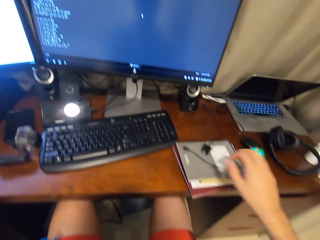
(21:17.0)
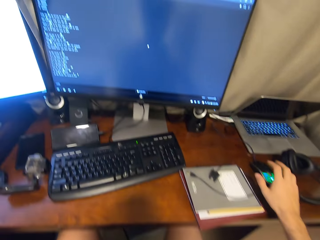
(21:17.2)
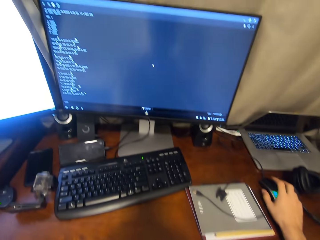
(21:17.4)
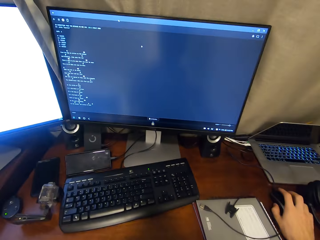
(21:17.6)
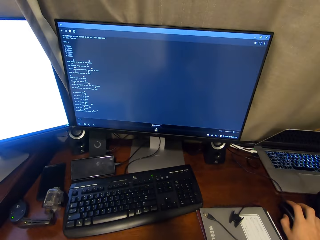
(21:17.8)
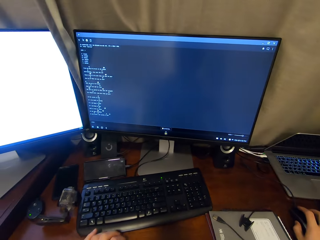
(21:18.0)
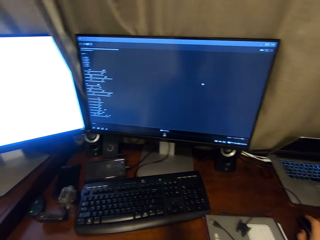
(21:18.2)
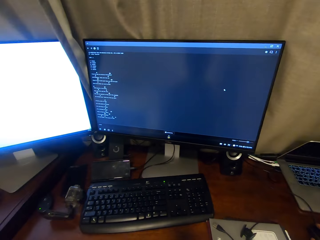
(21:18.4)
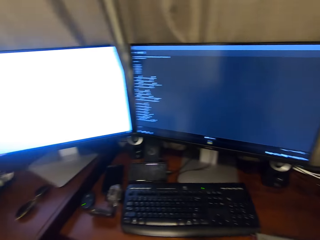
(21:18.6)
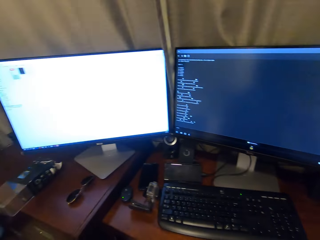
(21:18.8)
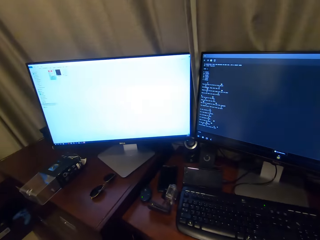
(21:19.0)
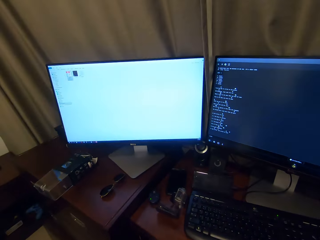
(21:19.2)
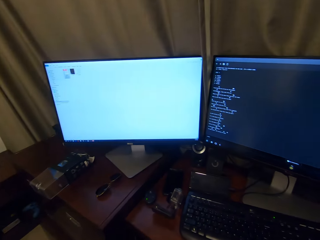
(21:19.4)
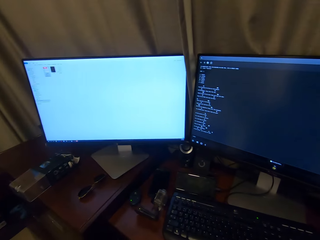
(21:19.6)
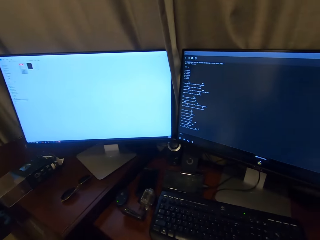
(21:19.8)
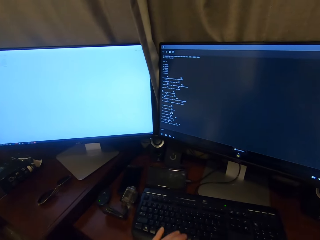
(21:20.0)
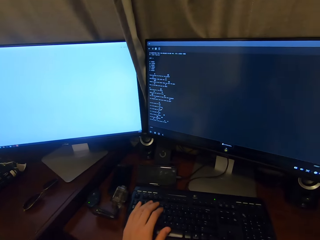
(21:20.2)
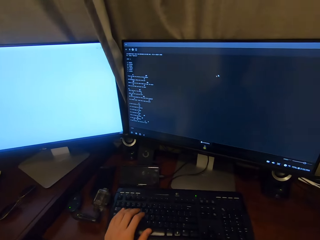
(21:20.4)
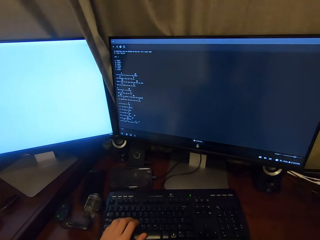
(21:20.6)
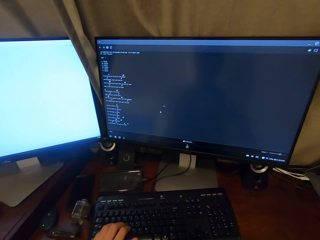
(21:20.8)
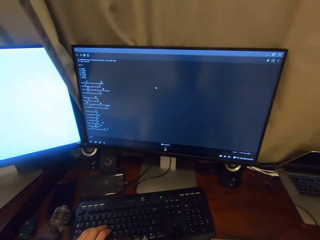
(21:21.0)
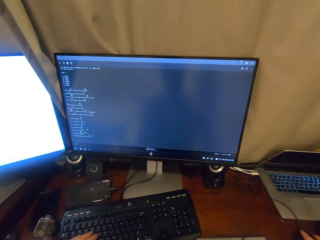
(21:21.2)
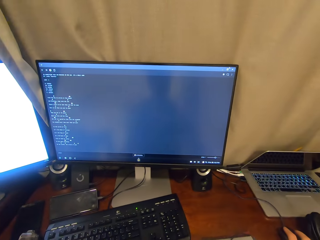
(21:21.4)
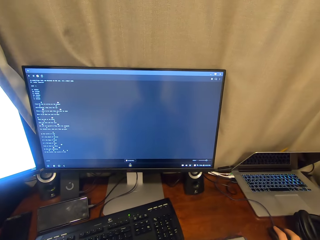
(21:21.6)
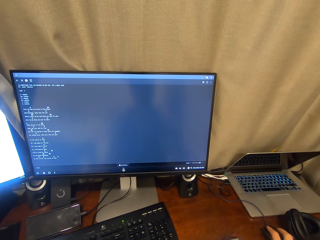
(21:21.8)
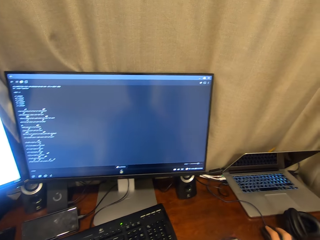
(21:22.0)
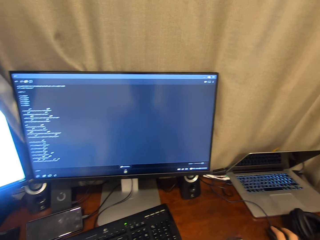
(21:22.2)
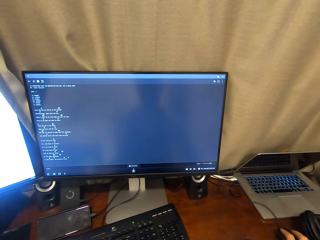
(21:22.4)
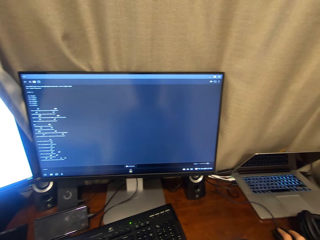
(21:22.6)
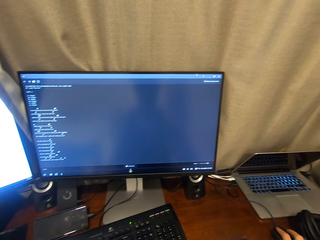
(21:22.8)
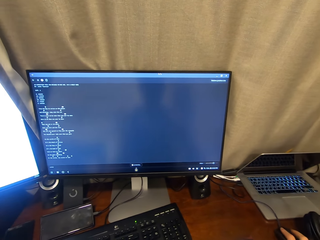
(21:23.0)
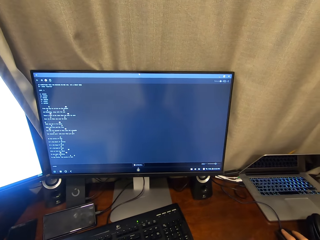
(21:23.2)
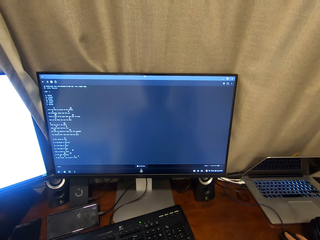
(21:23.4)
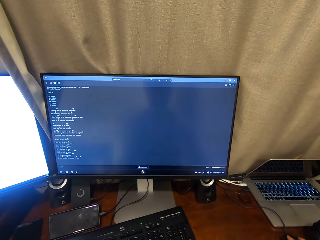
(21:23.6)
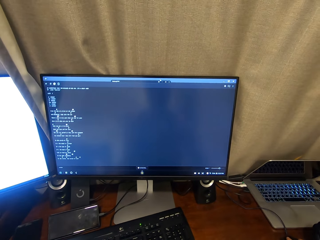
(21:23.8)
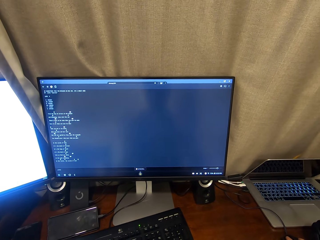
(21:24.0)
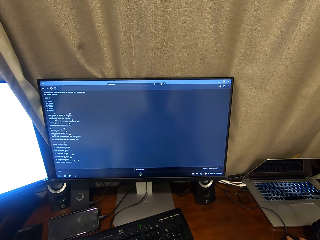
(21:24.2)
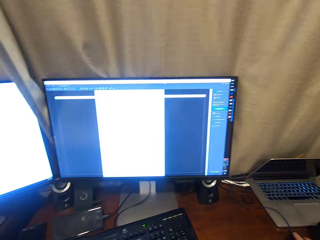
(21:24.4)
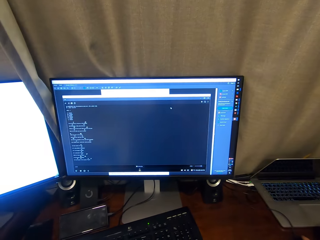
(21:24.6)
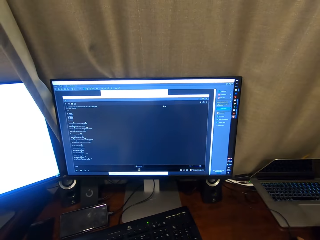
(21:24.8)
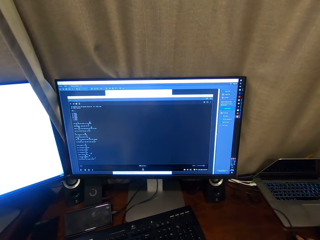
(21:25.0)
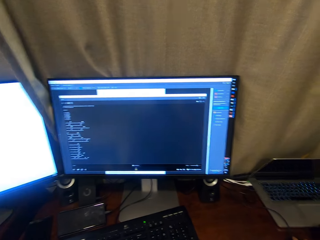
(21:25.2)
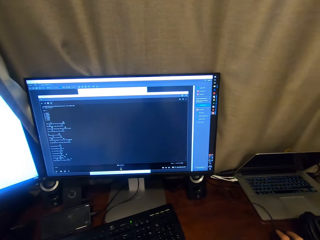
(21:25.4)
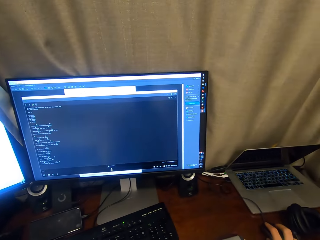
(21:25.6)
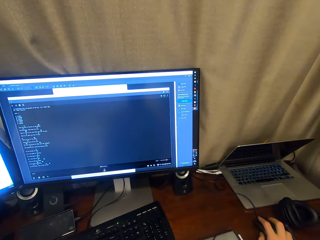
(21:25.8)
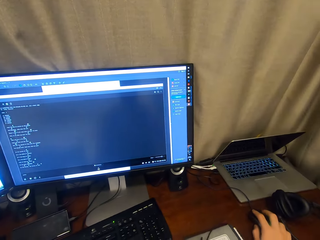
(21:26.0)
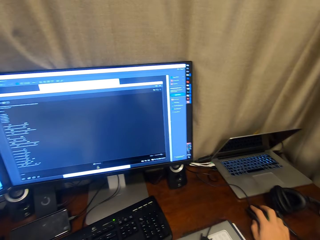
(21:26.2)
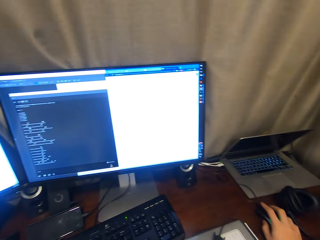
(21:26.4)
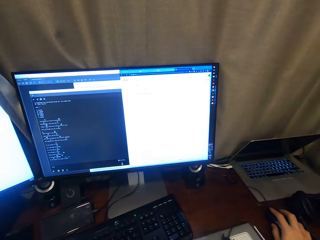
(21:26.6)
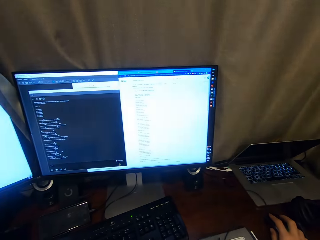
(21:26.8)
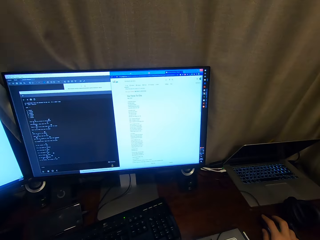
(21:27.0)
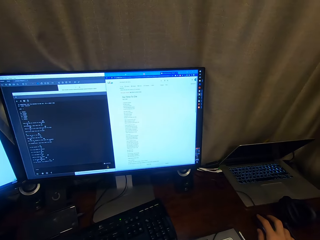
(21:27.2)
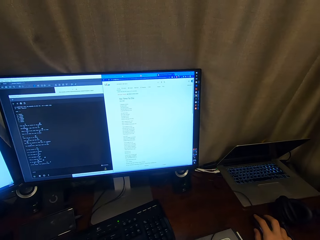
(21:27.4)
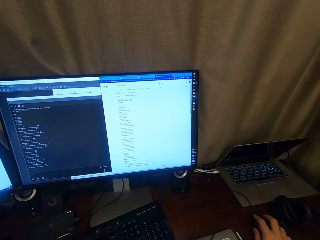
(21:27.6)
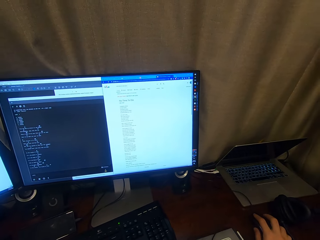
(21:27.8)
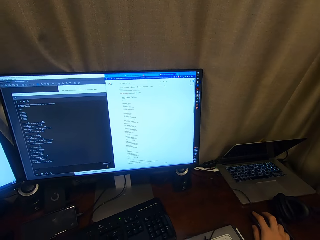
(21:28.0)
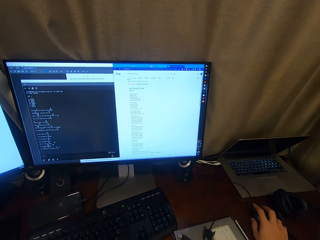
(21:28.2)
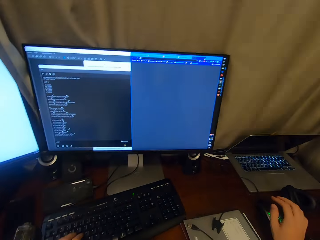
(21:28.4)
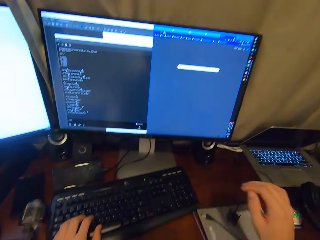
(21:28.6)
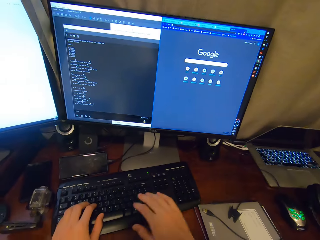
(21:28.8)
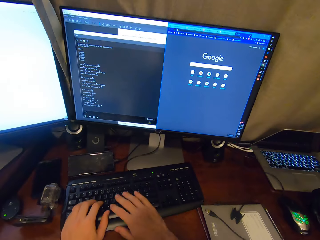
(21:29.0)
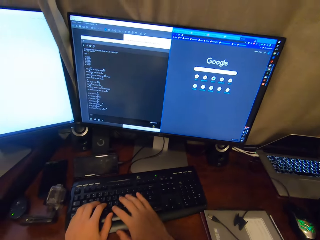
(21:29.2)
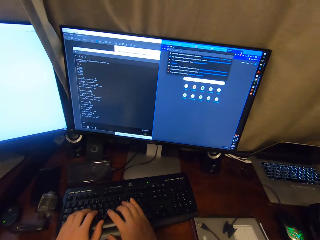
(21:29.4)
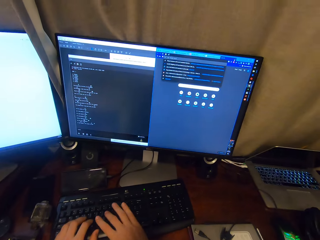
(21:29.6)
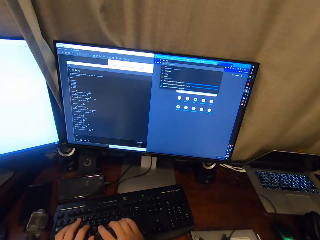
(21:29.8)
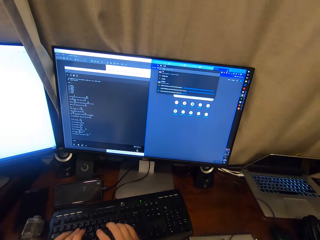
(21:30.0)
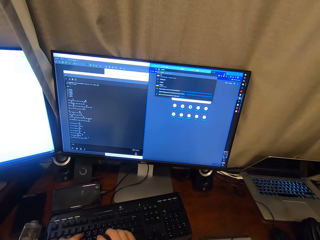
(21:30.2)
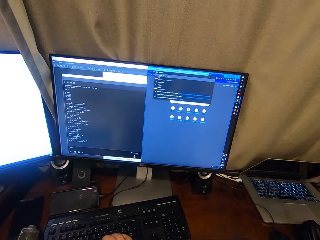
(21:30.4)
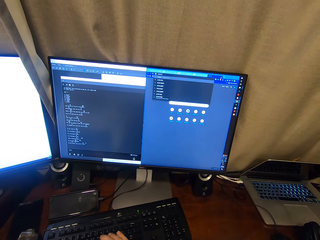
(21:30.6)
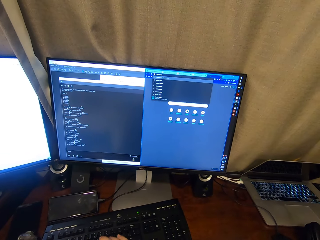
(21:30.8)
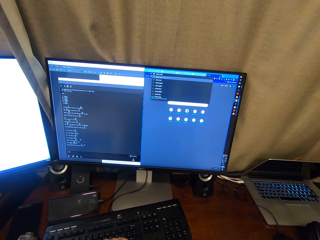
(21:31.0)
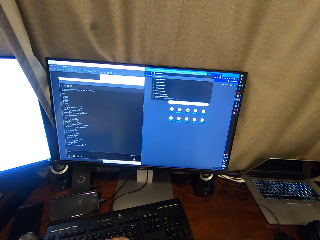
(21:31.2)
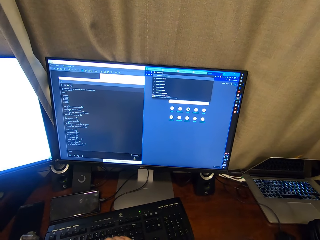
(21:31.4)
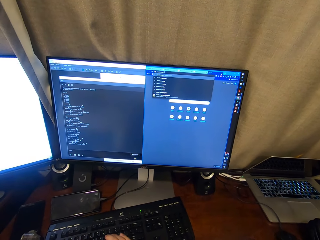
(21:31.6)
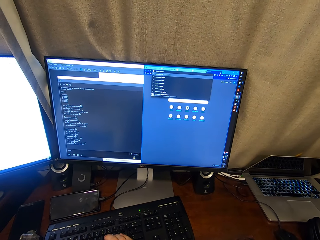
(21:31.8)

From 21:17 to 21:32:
The camera wearer holds a mouse. They look around. They press the keyboard. They use the mouse. They type on the keyboard.

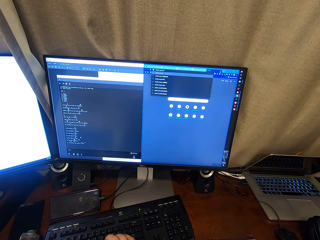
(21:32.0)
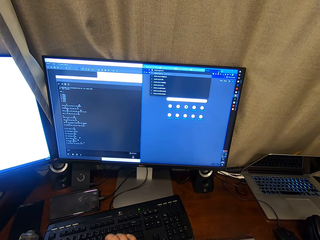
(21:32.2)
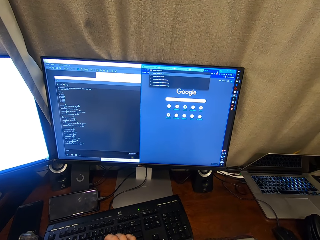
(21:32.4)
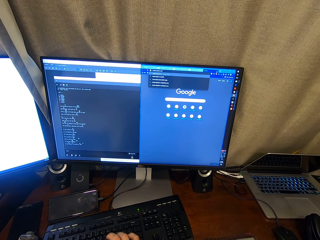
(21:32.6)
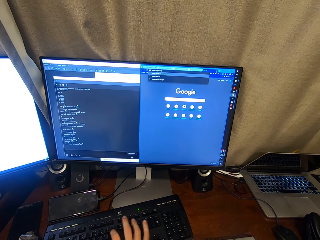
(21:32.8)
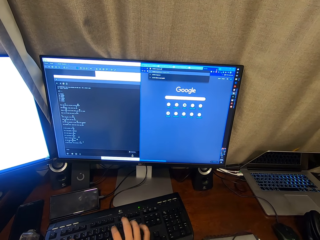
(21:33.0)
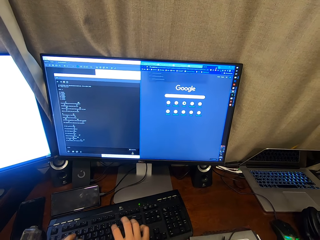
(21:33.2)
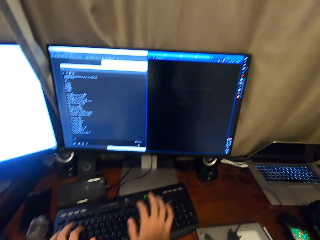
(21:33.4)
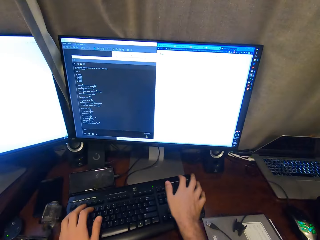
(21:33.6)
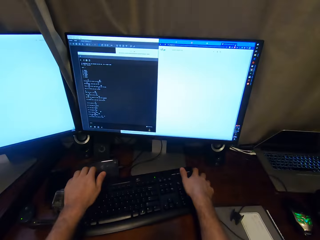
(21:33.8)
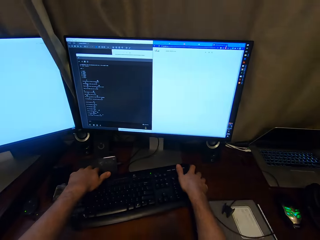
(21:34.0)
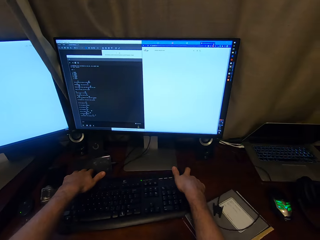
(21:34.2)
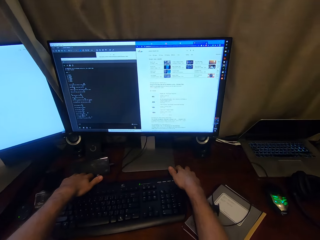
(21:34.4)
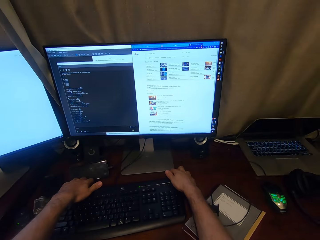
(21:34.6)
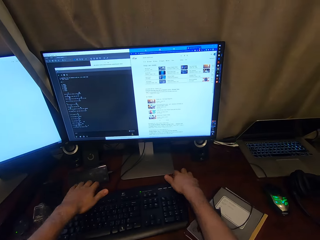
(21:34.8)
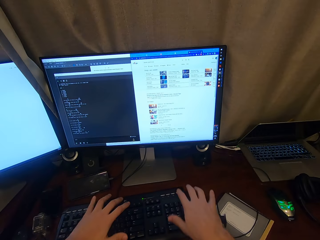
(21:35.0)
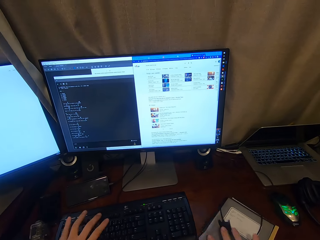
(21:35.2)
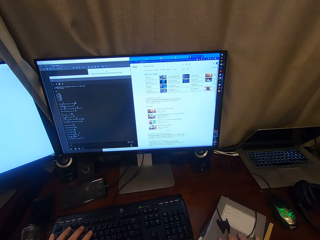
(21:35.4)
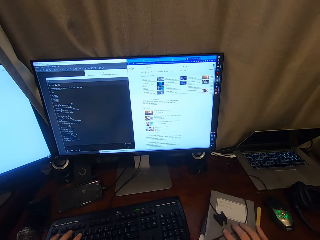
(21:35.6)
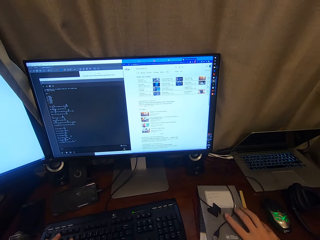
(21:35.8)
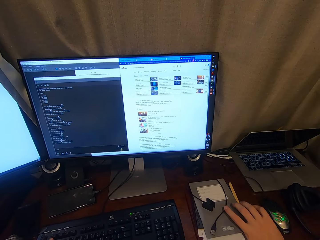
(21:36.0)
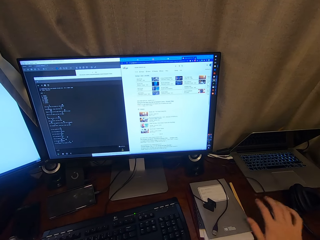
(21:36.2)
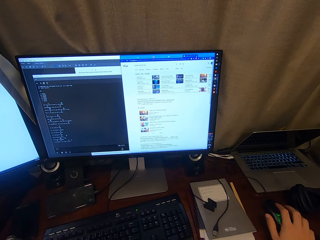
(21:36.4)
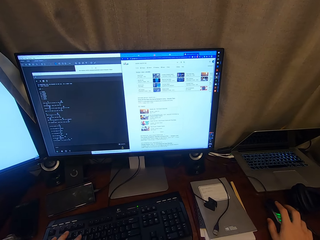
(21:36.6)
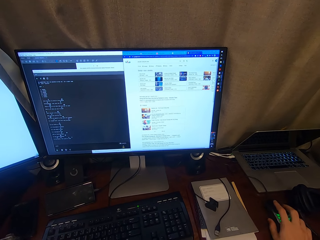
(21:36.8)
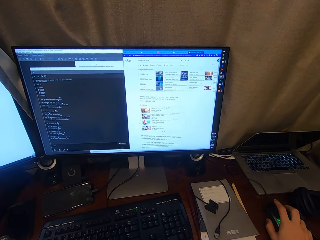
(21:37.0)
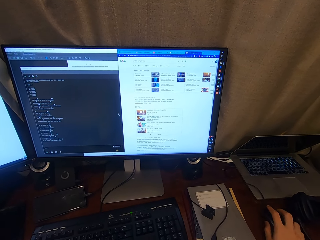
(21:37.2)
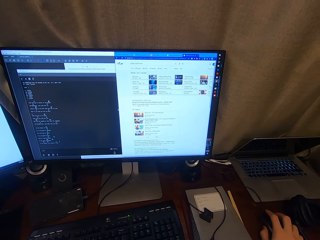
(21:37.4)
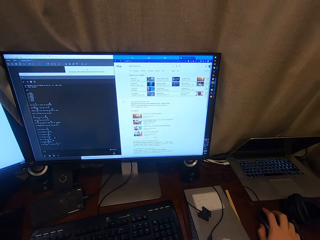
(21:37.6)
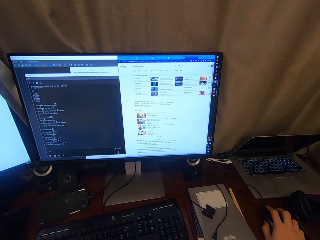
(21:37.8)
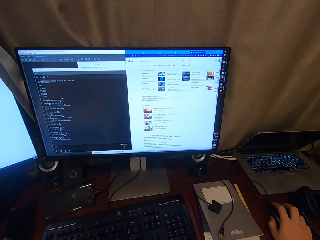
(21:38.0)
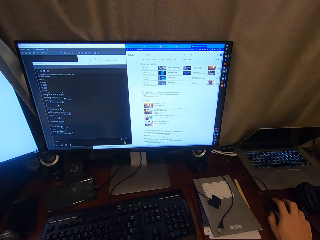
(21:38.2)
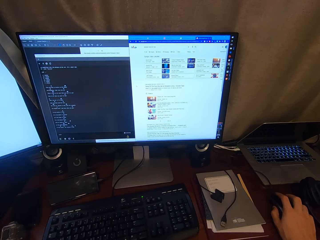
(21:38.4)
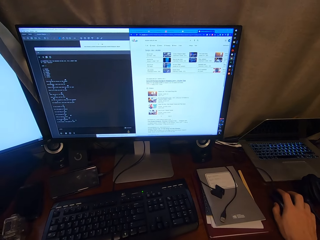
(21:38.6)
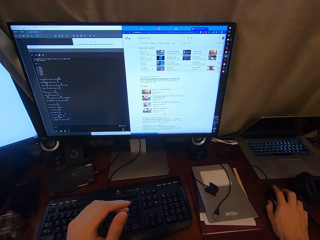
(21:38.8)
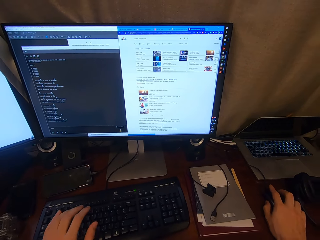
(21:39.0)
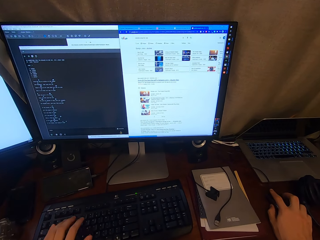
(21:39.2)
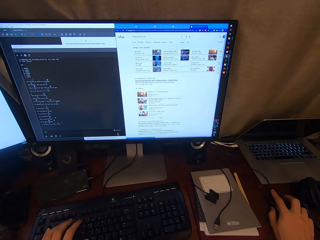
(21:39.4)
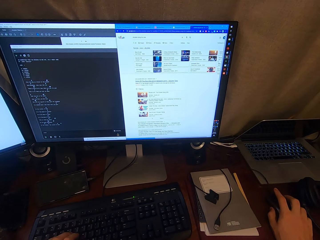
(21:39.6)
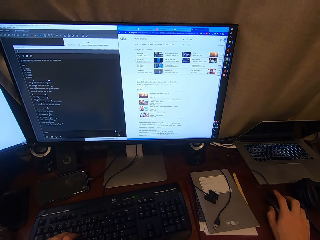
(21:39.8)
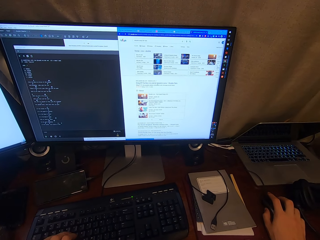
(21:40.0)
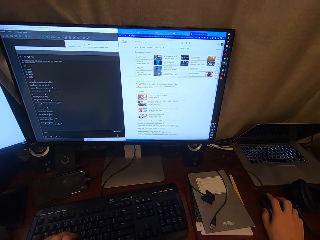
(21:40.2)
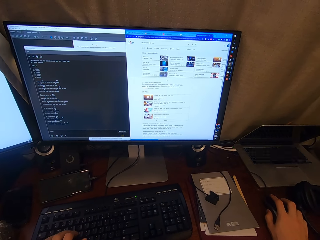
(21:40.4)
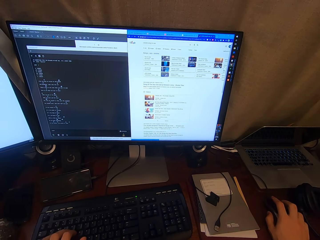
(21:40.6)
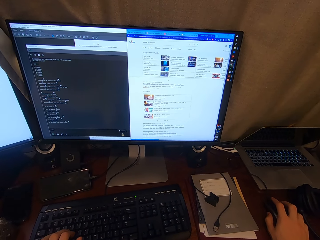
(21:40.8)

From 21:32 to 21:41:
The camera wearer holds the keyboard. They pull close the keyboard. They push a book or mouse pad on the table. They use a mouse. They press the mouse.
